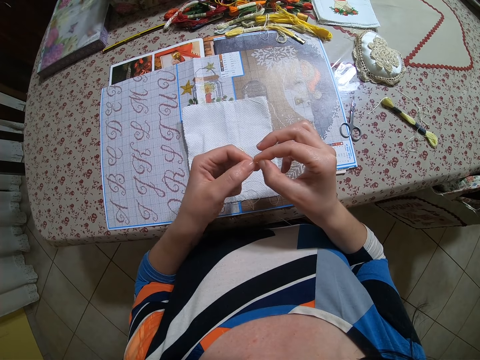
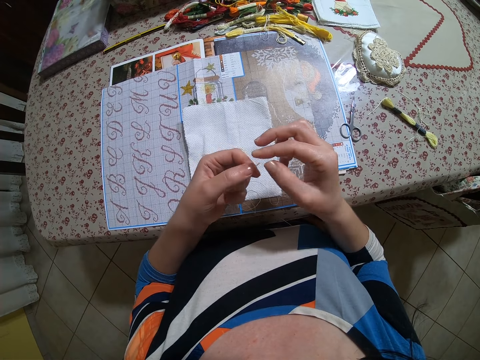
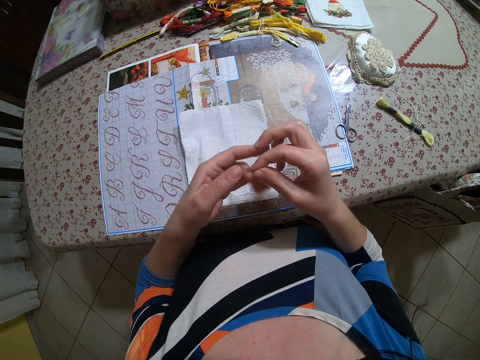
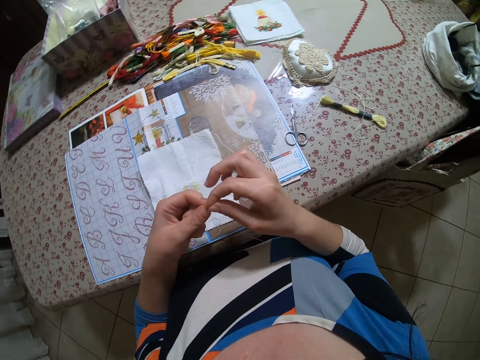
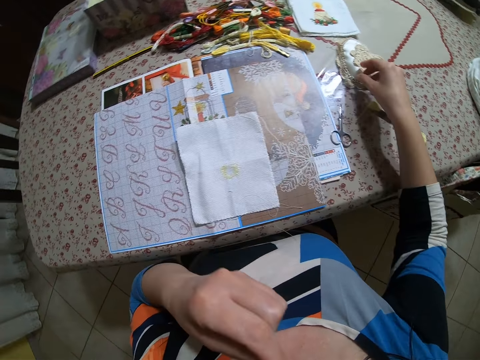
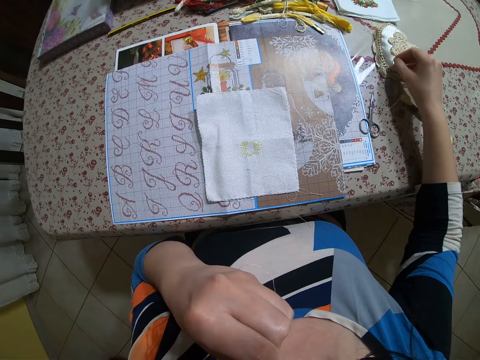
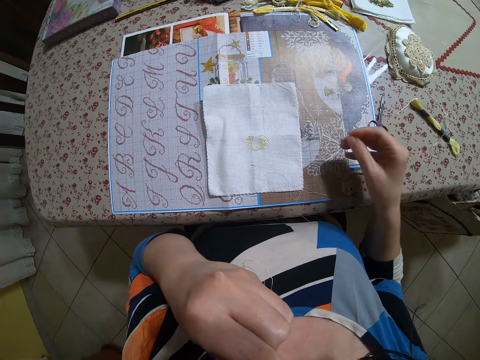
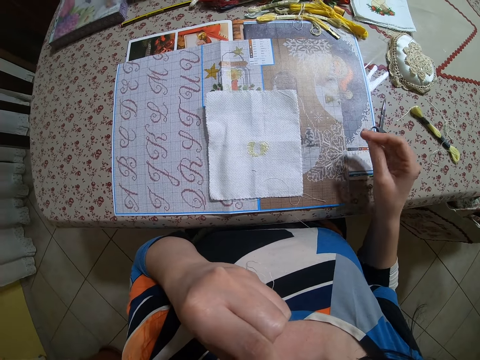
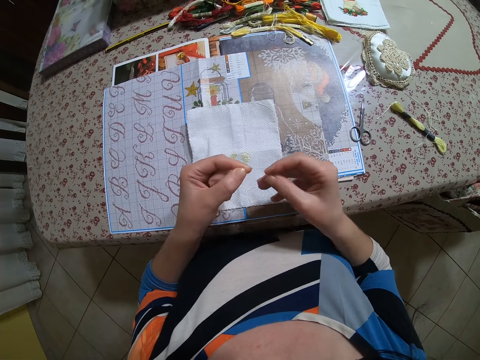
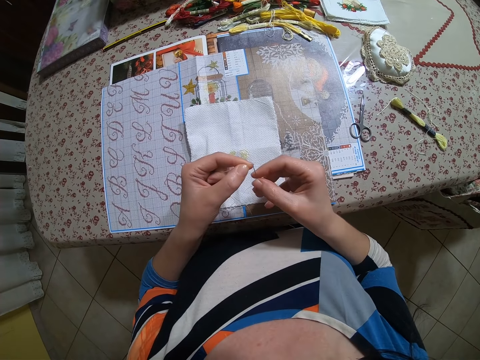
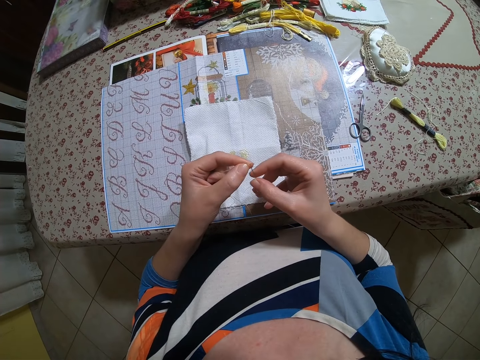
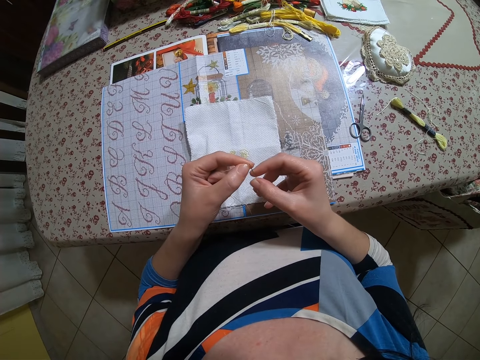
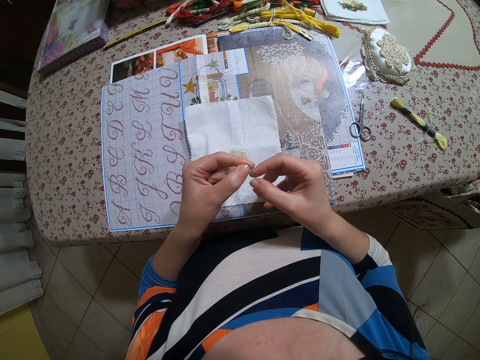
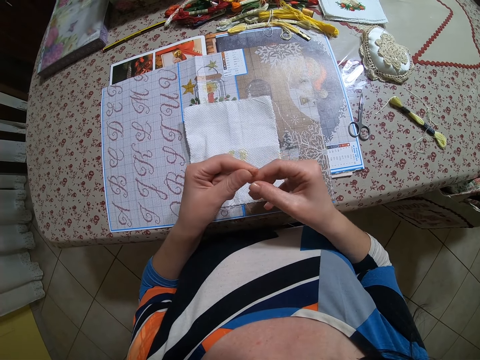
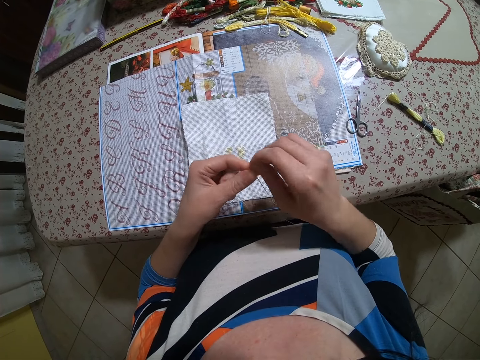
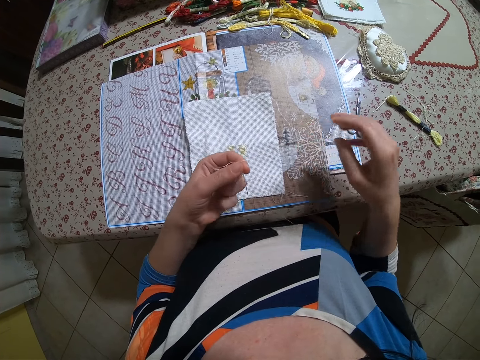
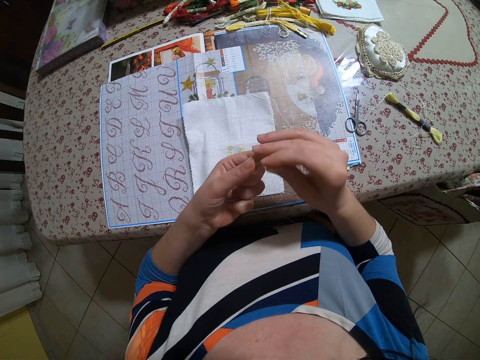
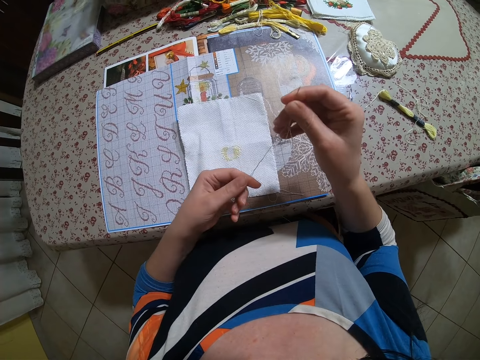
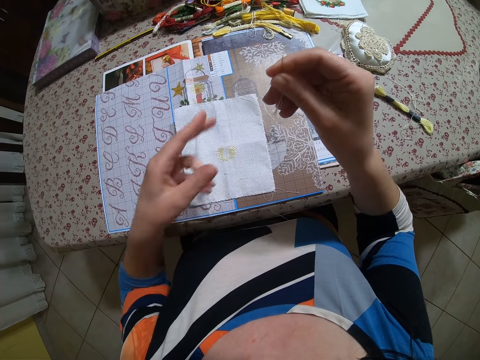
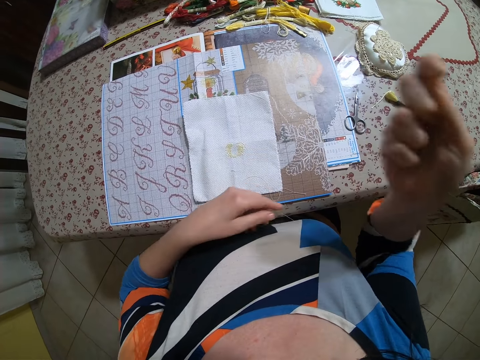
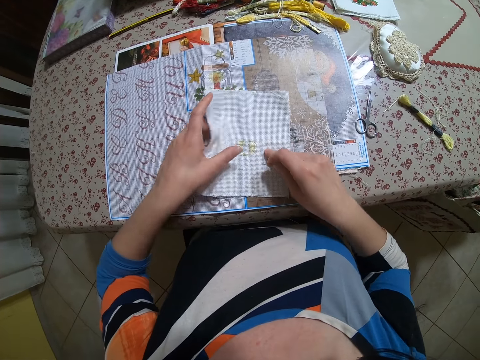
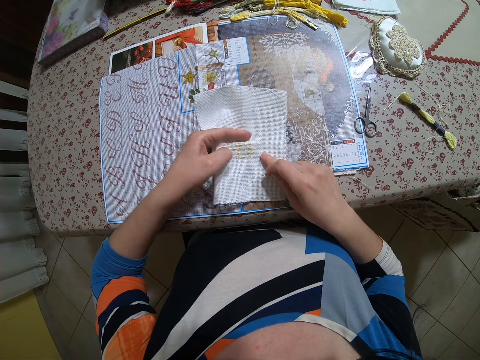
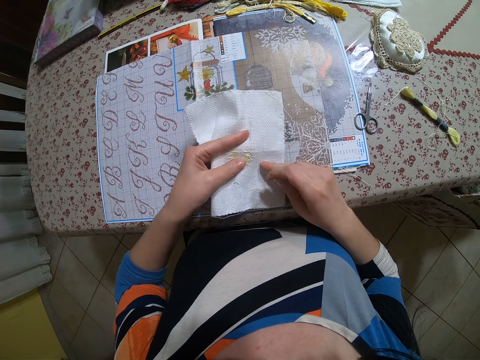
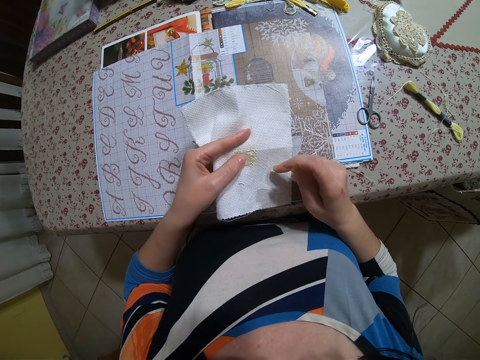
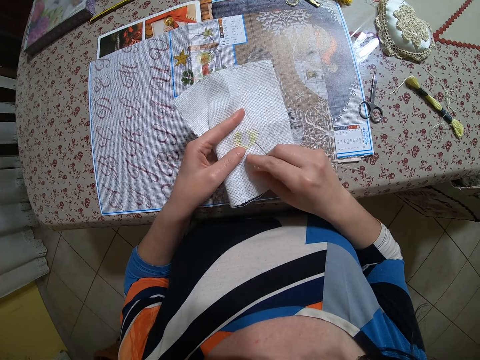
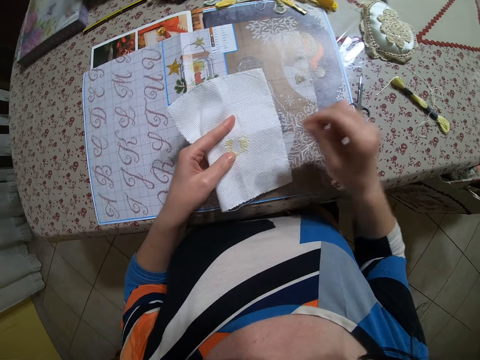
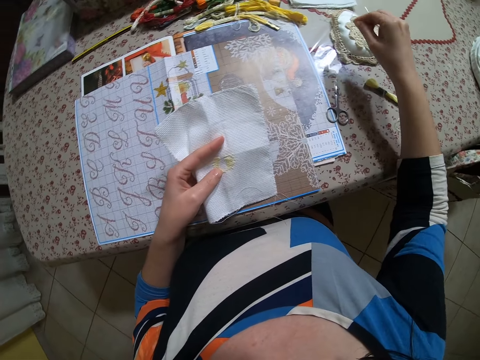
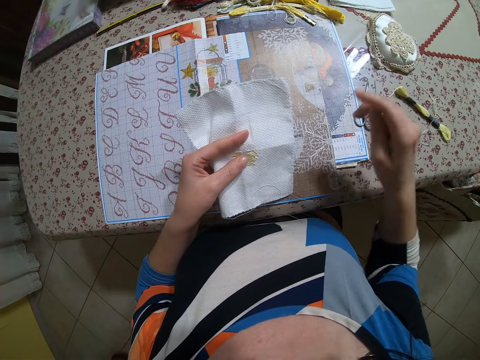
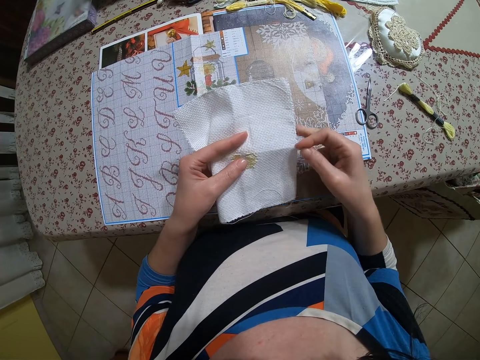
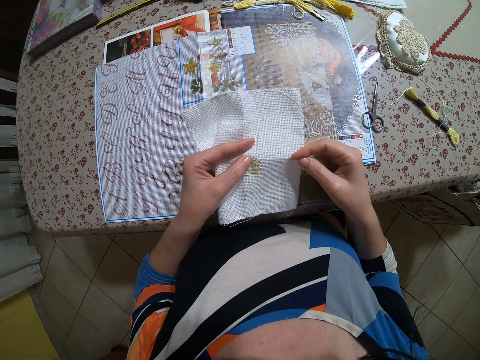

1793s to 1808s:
The camera wearer raises the thread towards her mouth. She picks up the needle on the table with her right hand. She dampens the thread in her left hand with her mouth. She inserts the thread in her left hand into the needle in her right hand. She picks up the cloth on the table with her left hand. She picks a thread on the cloth with her right hand. She throws the thread in her right hand on the table.

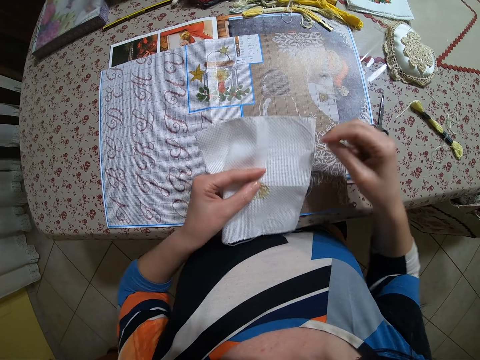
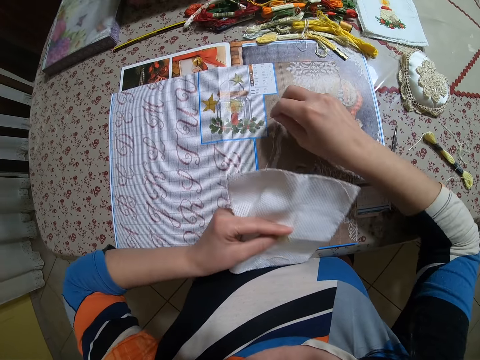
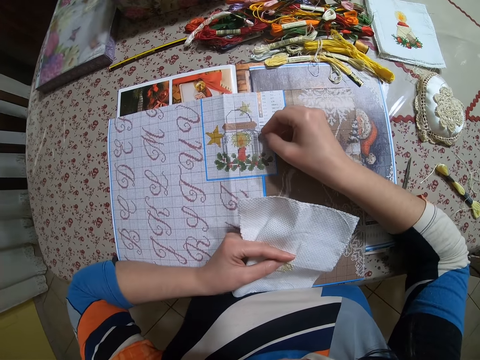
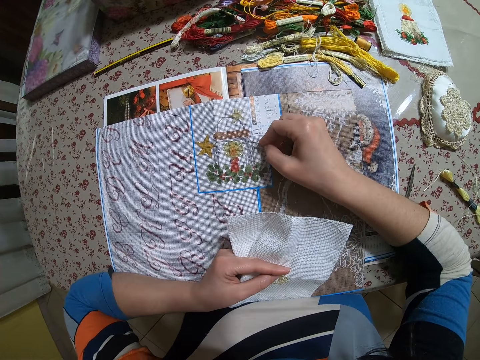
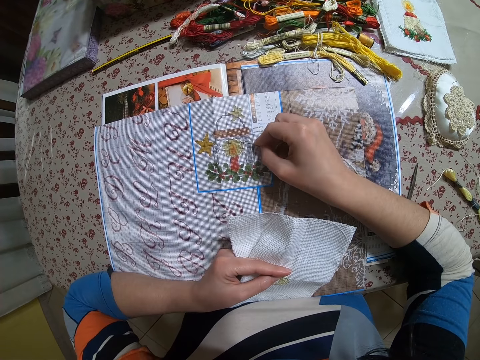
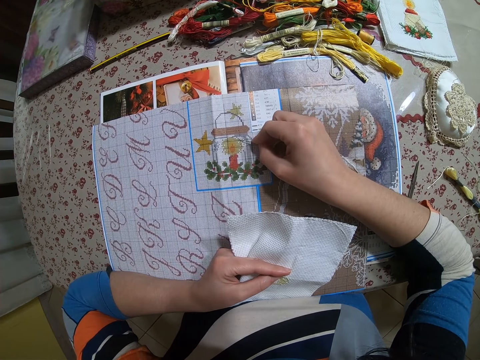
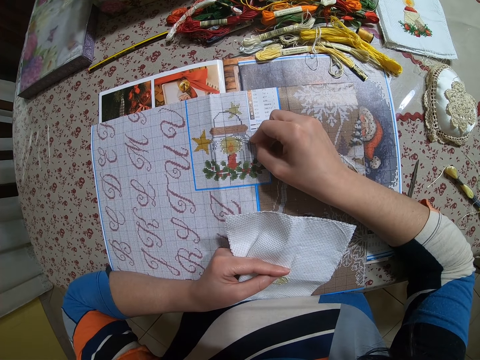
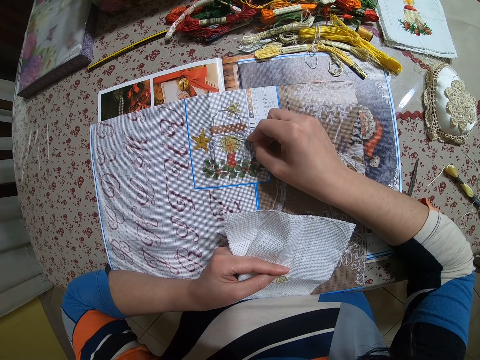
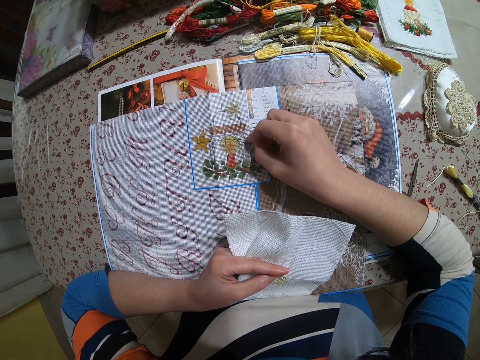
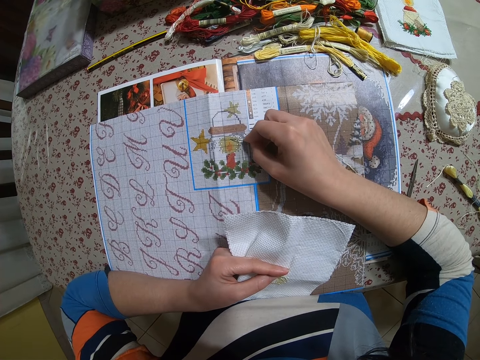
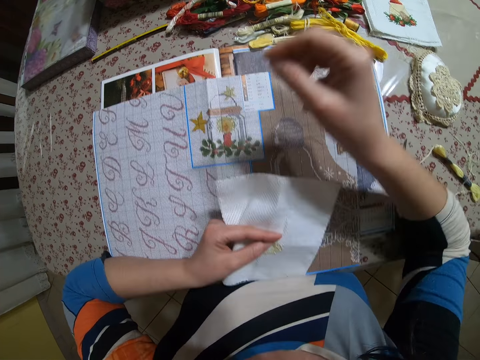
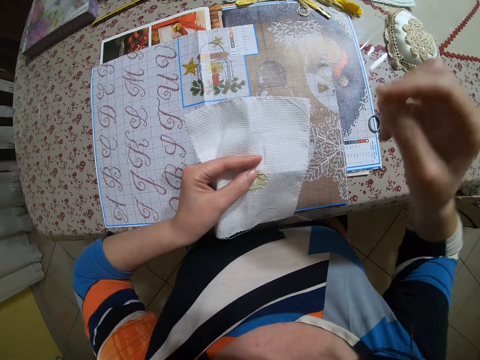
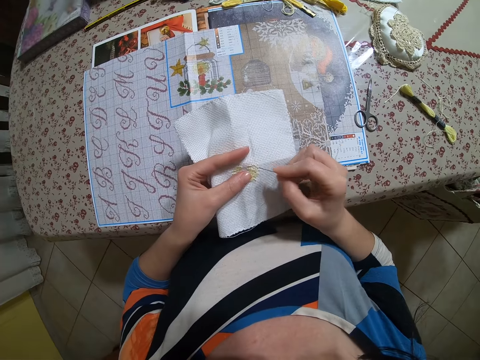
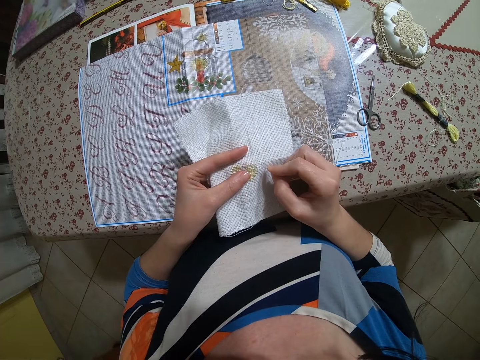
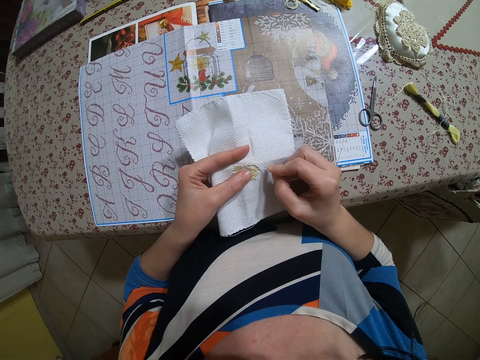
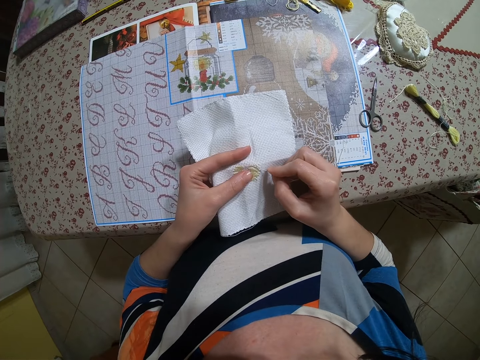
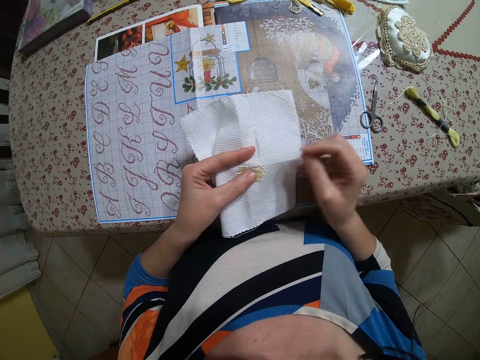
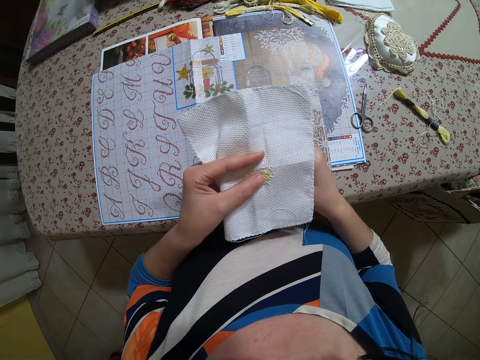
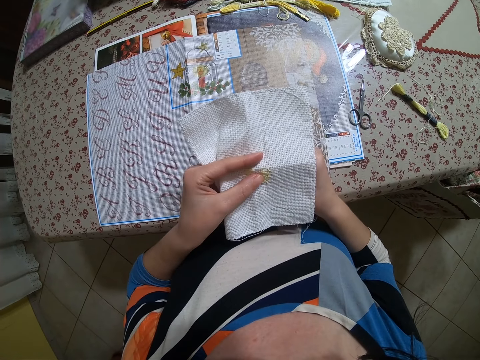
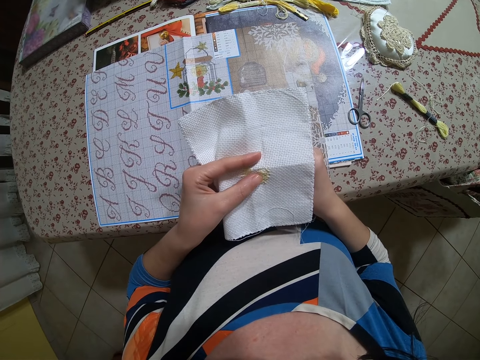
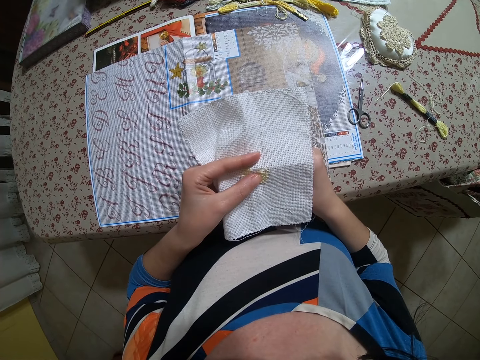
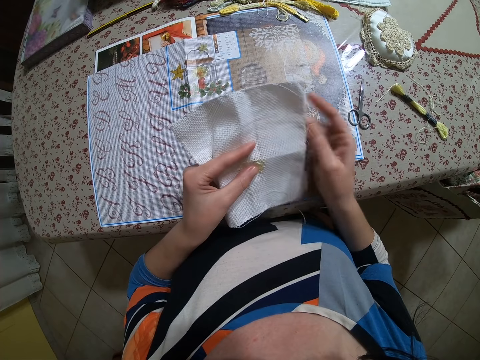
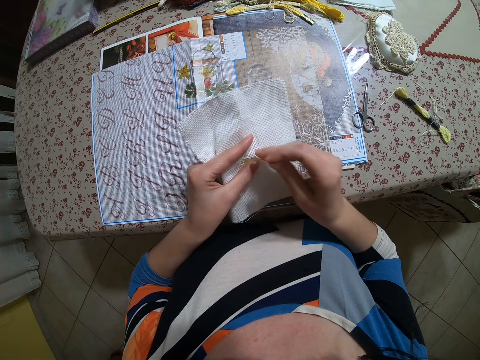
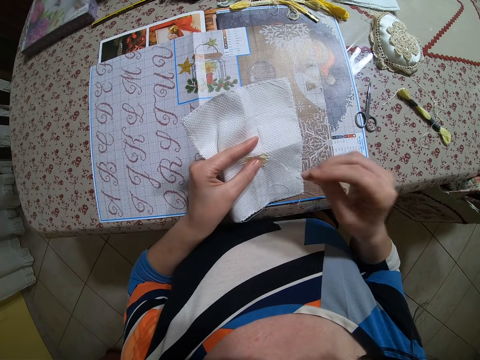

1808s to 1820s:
The camera wearer points the needle in her right hand at the cloth on the table. She stitches the cloth with the needle and thread in her right hand. She sews the cloth.
